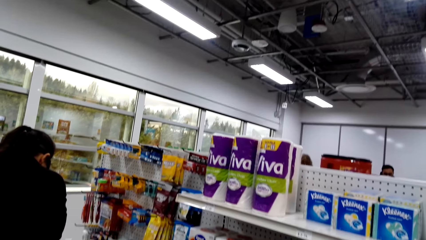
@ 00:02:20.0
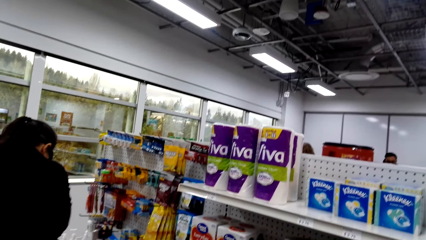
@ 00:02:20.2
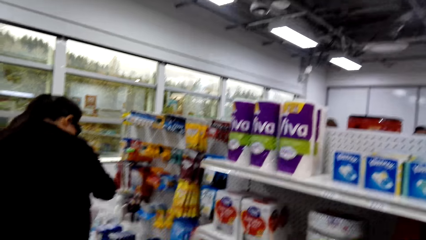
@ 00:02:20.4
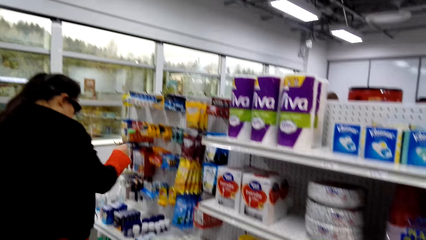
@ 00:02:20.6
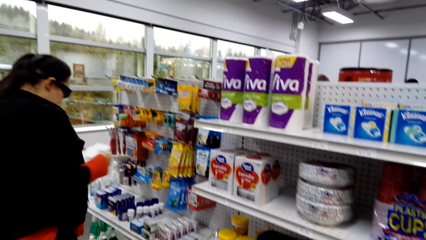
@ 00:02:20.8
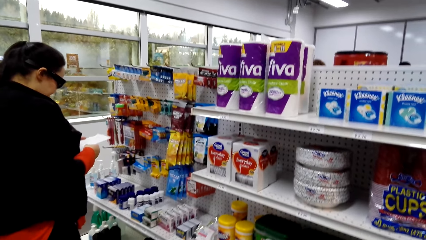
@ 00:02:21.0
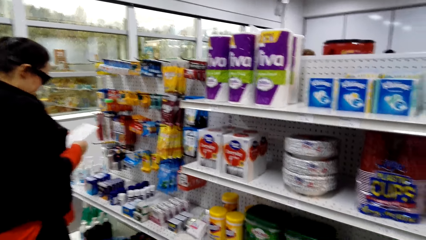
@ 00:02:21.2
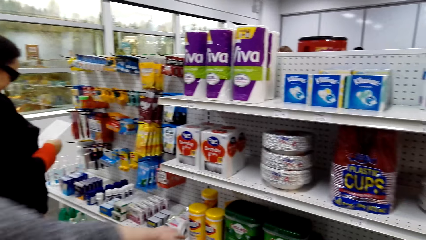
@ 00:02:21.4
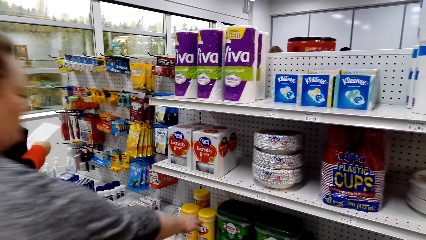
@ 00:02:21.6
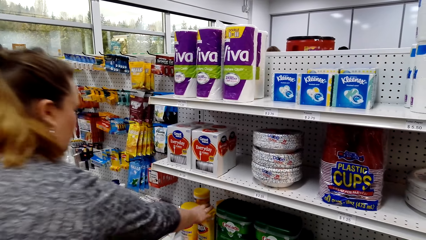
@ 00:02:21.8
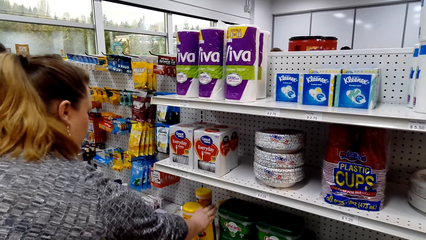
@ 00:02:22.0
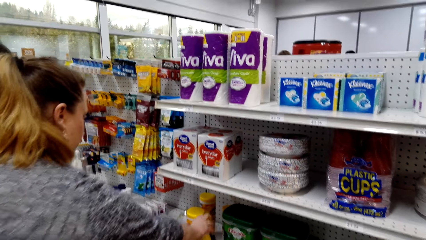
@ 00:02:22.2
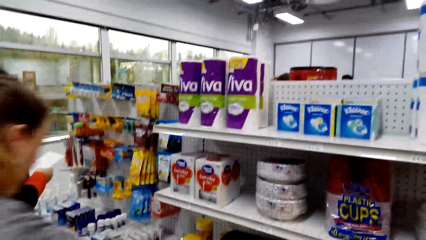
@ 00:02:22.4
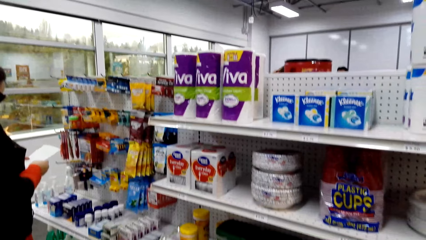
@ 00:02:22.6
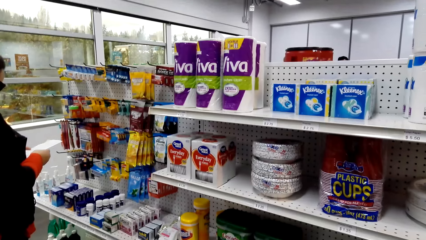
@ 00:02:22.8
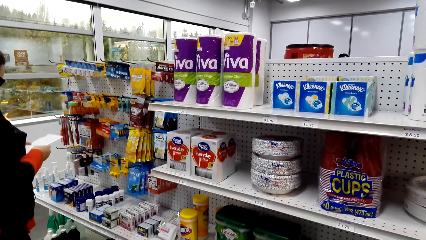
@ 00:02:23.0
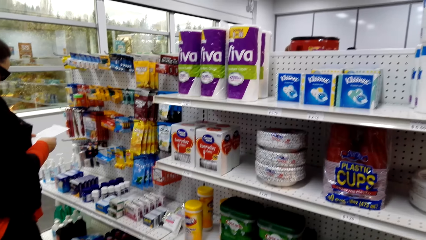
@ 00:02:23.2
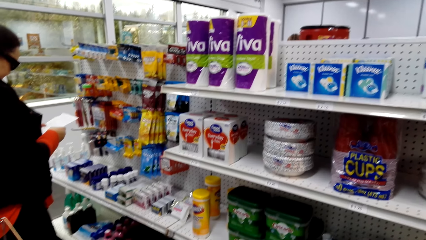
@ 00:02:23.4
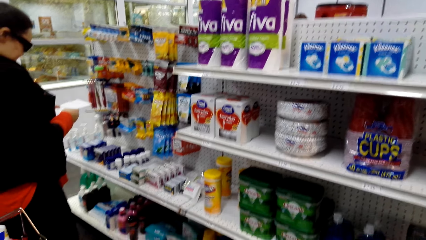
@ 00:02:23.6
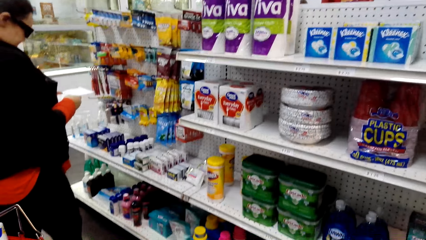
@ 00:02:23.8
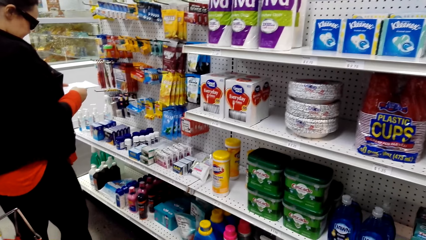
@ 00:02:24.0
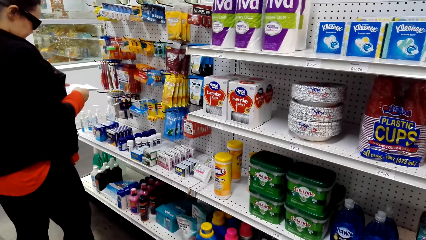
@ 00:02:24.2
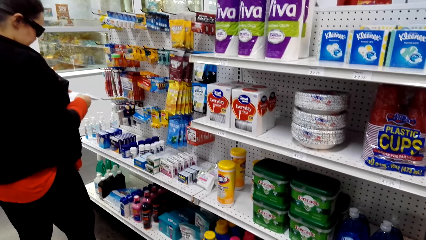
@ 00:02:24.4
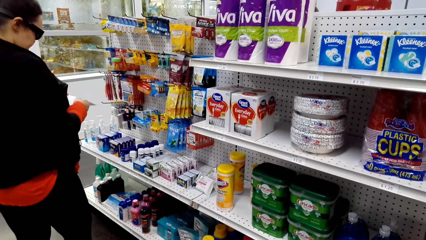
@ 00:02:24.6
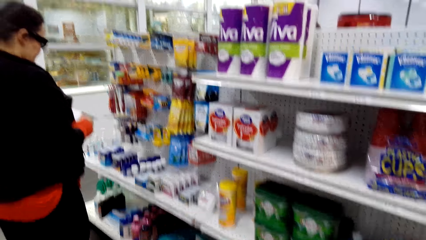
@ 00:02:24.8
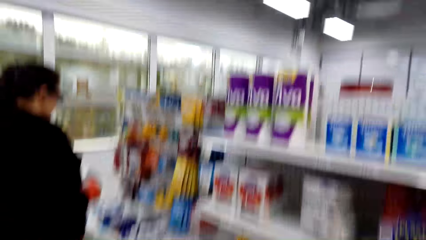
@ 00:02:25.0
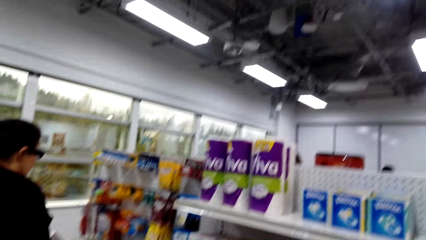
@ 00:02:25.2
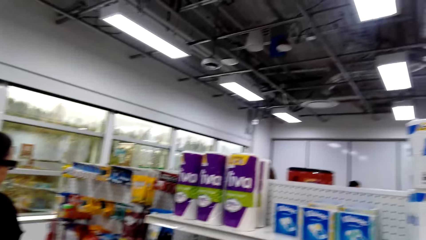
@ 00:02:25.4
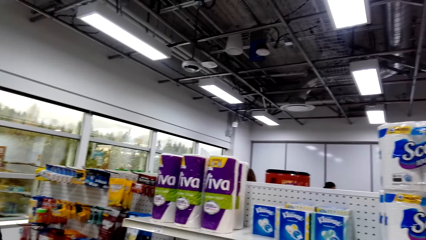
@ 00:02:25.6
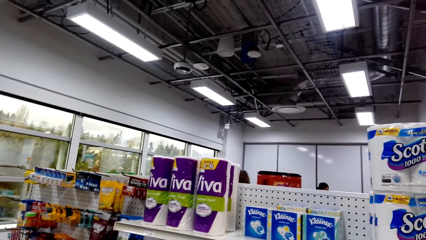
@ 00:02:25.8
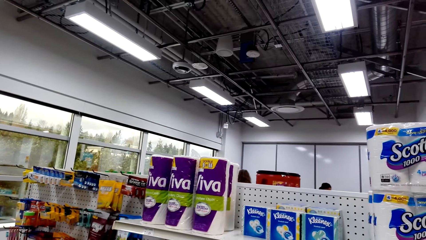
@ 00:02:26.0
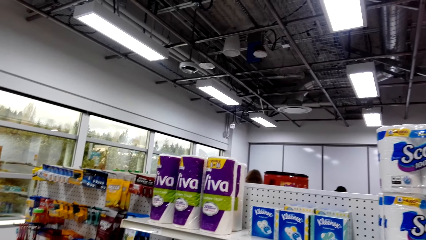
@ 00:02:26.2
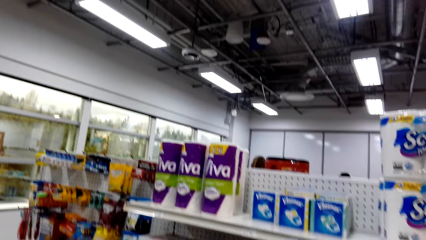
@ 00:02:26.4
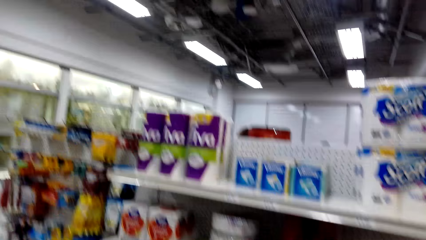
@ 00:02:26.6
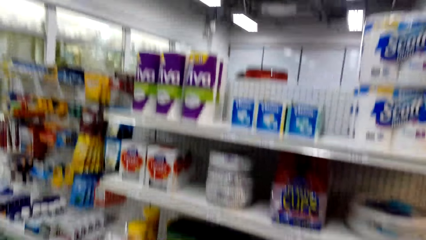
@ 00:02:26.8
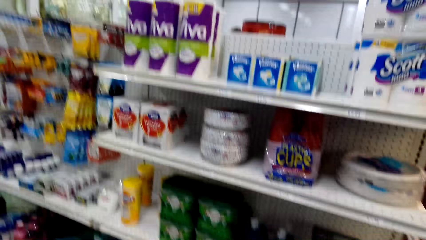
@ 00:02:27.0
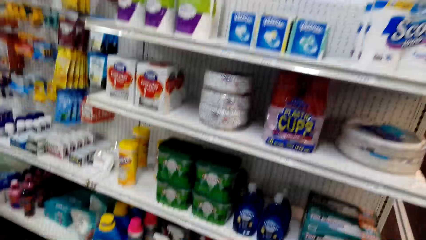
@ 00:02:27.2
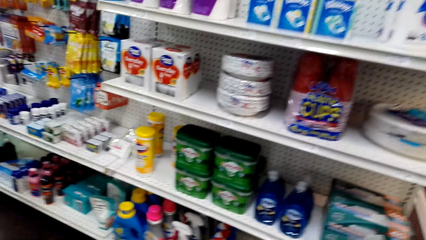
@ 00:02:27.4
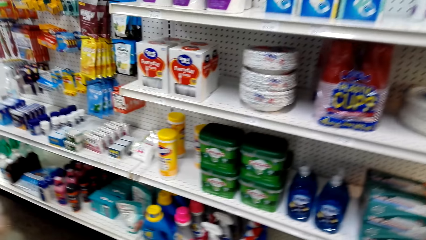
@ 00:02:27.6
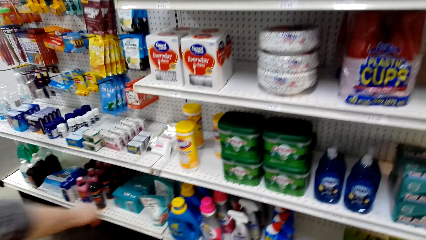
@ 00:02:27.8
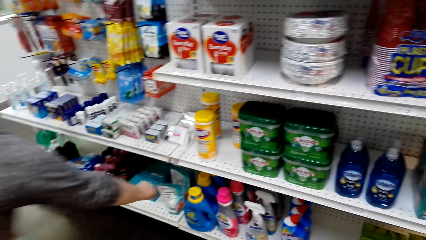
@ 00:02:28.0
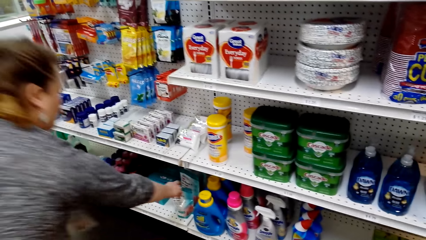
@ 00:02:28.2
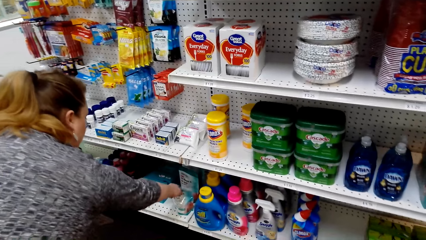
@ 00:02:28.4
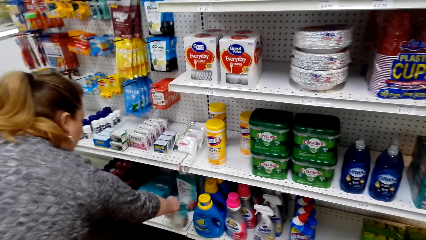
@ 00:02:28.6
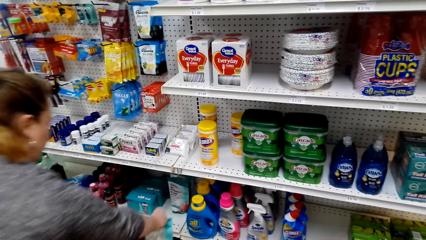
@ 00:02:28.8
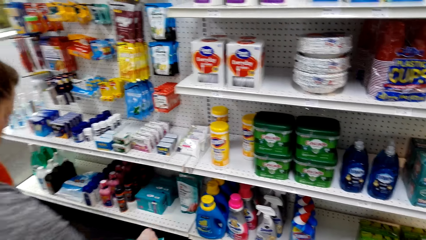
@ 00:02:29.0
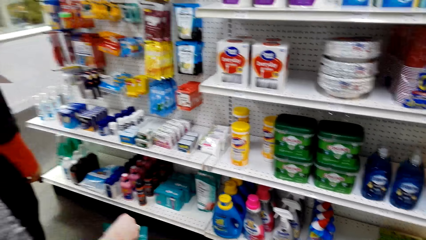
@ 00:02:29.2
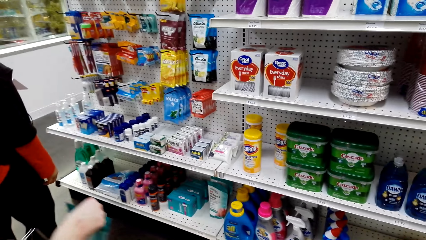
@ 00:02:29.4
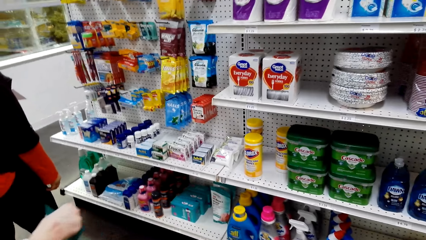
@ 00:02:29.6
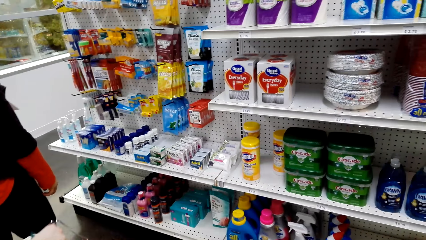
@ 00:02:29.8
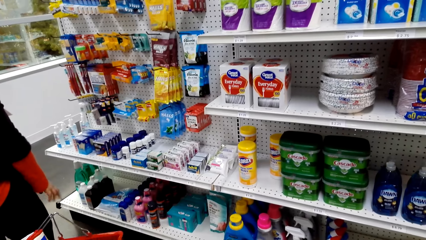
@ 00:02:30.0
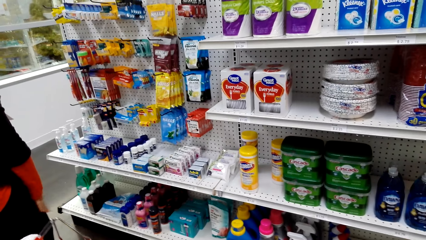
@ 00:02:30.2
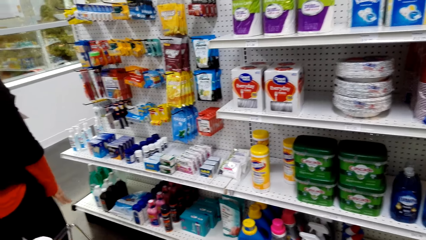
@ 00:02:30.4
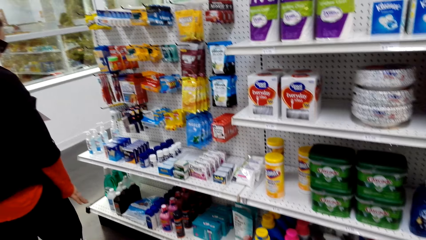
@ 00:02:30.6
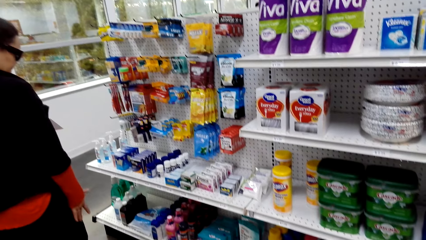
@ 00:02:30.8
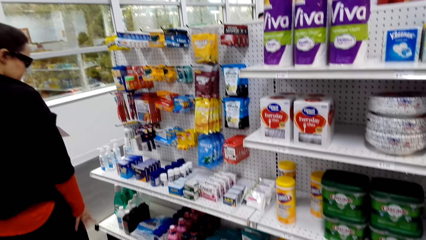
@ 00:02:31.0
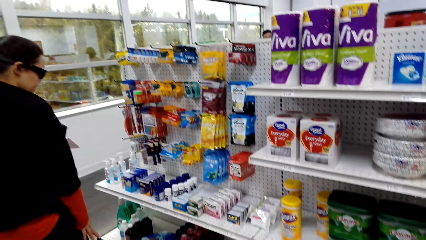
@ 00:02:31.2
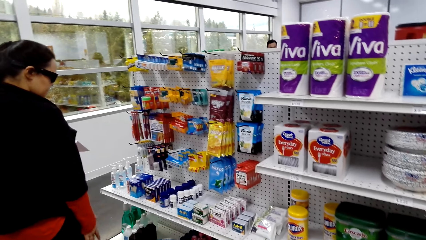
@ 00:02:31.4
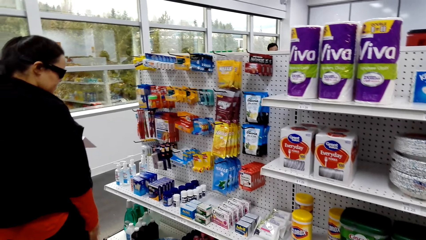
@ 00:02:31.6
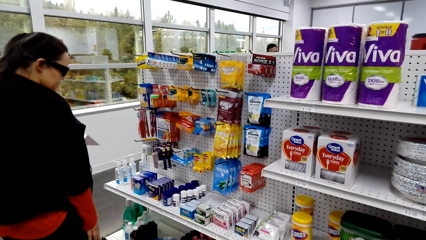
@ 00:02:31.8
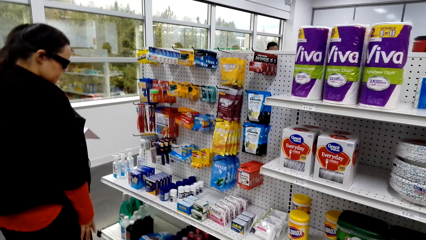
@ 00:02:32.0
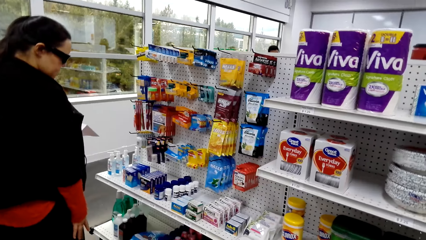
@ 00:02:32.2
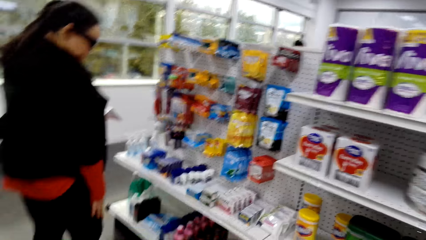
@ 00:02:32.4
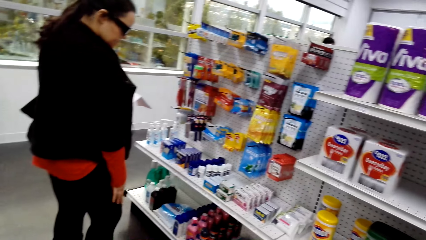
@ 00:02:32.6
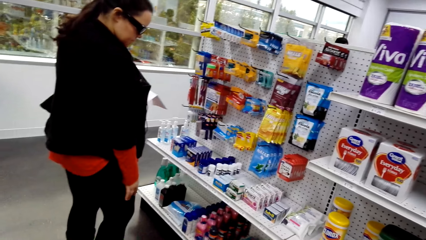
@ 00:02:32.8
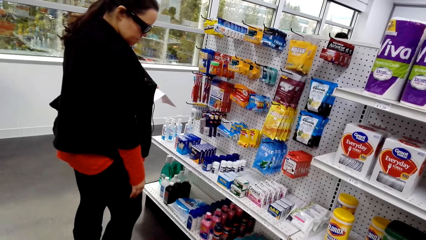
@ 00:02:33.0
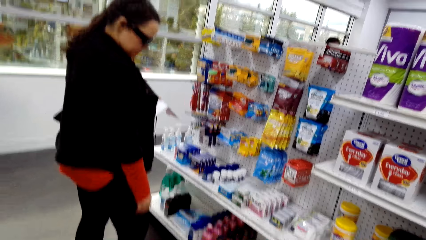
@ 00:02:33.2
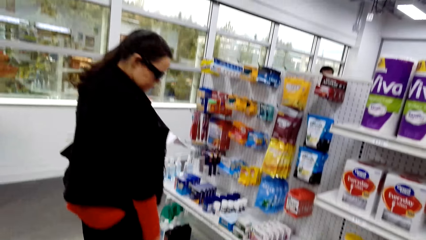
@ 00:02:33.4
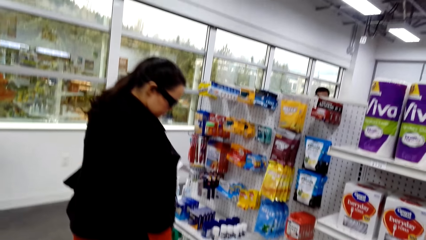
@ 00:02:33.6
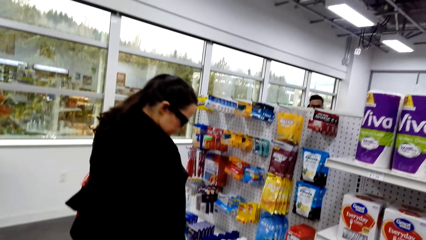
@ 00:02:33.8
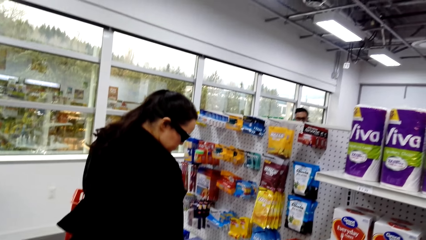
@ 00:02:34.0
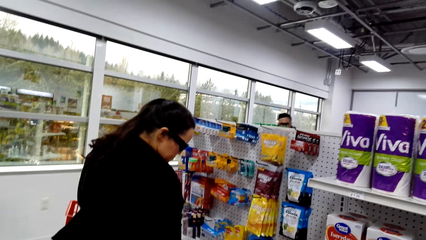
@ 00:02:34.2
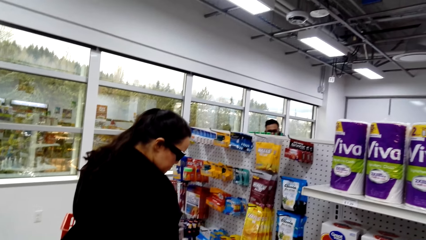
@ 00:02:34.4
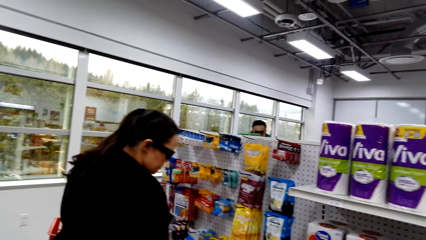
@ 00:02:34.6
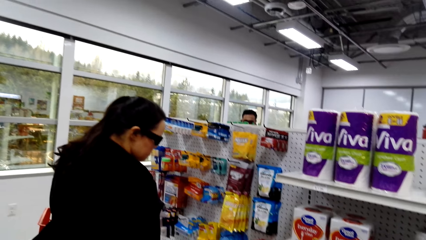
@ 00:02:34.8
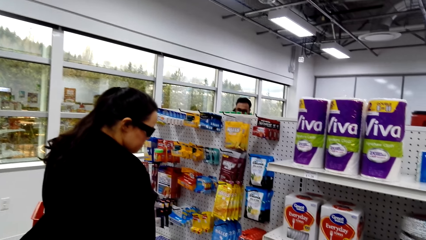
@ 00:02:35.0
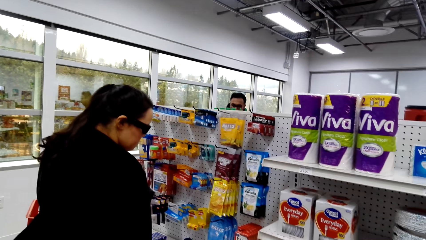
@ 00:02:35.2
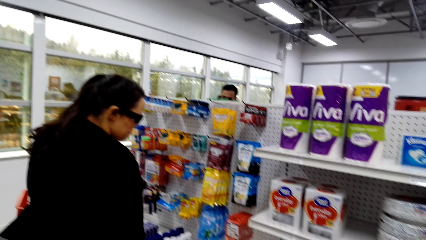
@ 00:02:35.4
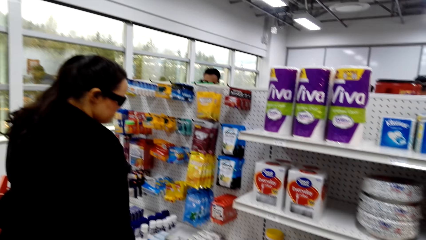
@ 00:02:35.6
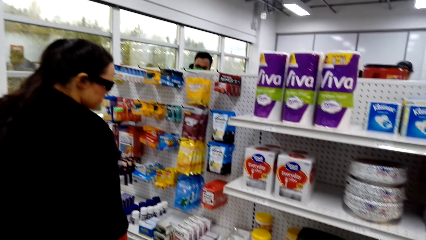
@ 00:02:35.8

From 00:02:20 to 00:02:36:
The woman picks the jelly. She touches the container on the shelf and takes the packet from the shelf. The camera wearer looks at the items on the shelf.
